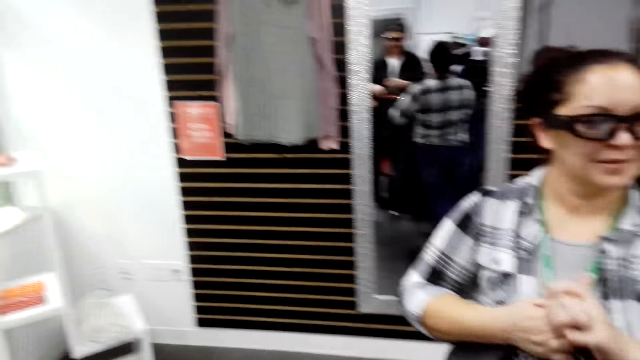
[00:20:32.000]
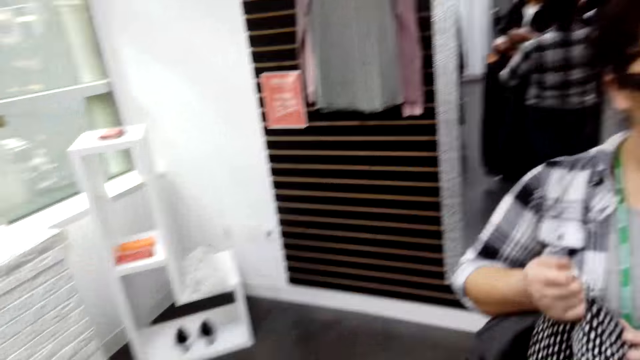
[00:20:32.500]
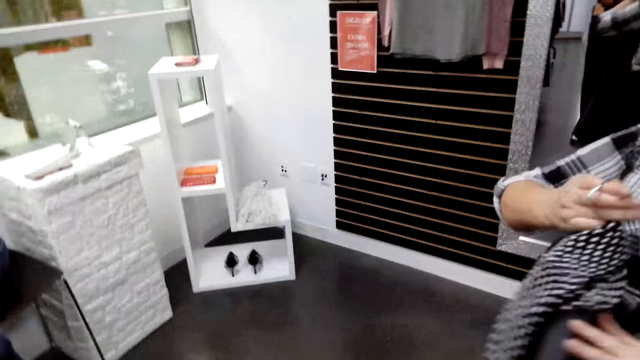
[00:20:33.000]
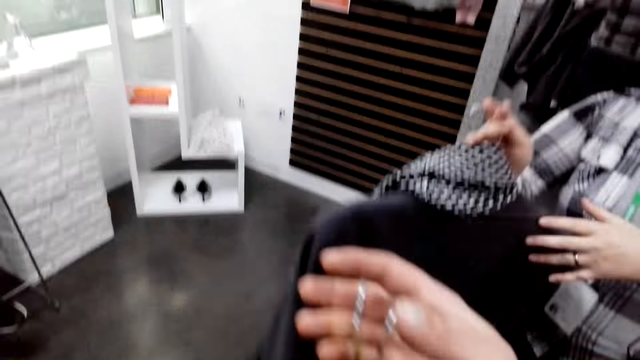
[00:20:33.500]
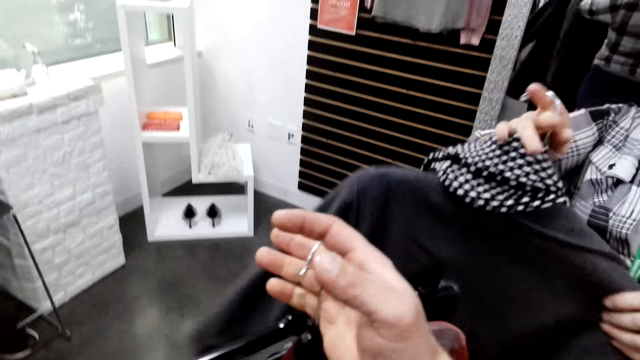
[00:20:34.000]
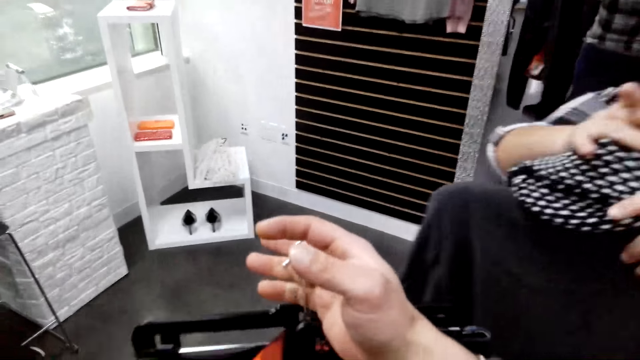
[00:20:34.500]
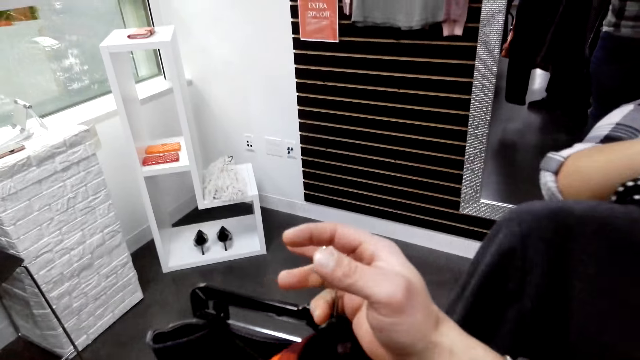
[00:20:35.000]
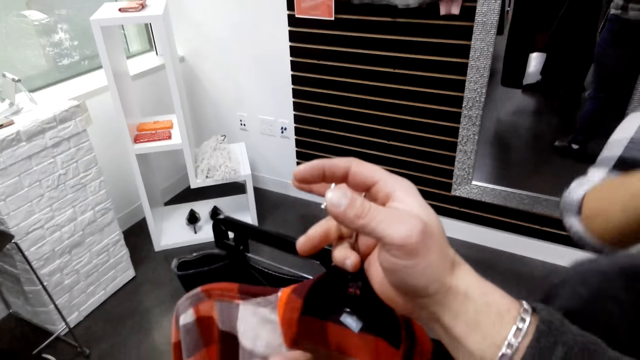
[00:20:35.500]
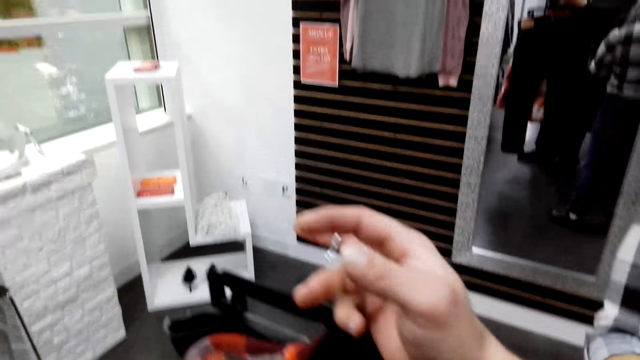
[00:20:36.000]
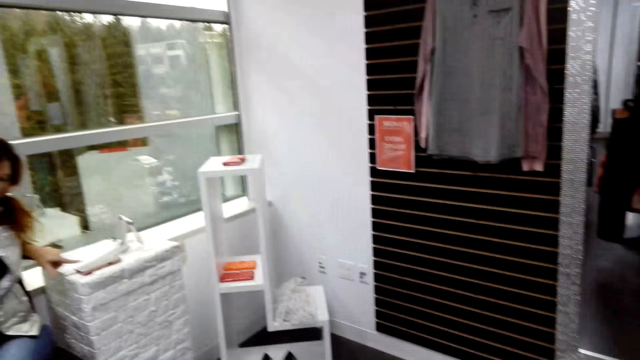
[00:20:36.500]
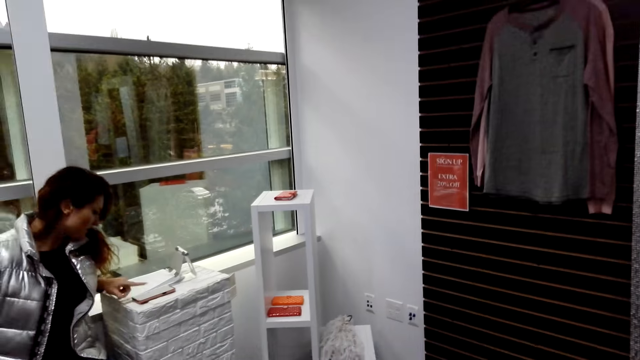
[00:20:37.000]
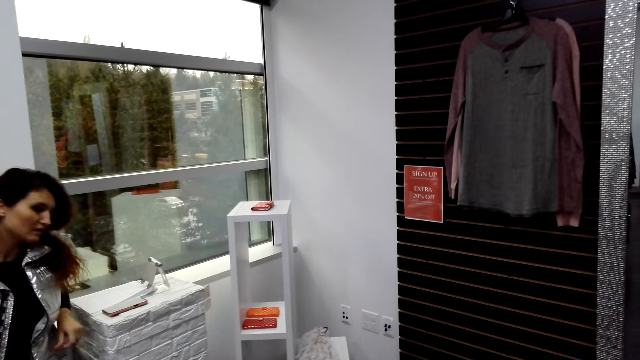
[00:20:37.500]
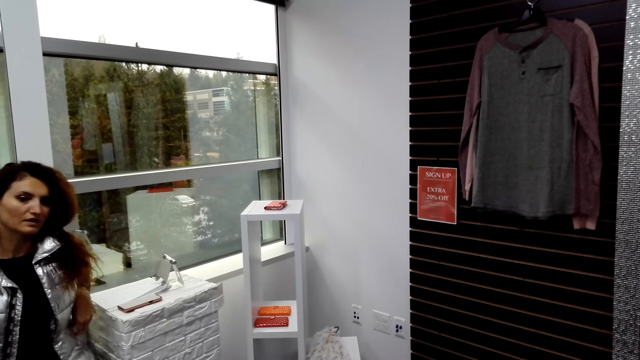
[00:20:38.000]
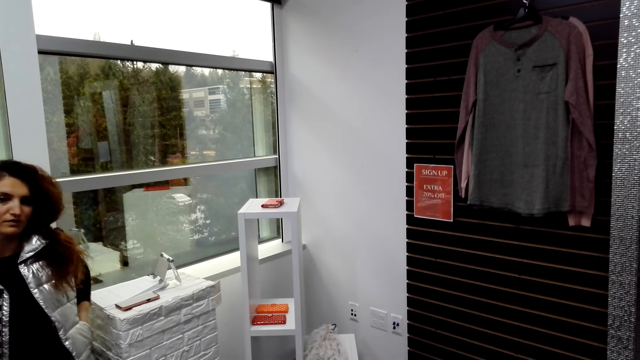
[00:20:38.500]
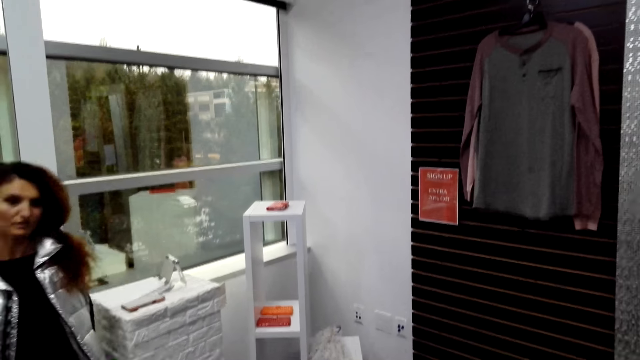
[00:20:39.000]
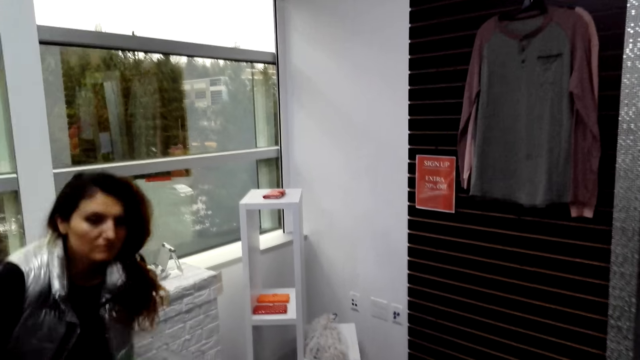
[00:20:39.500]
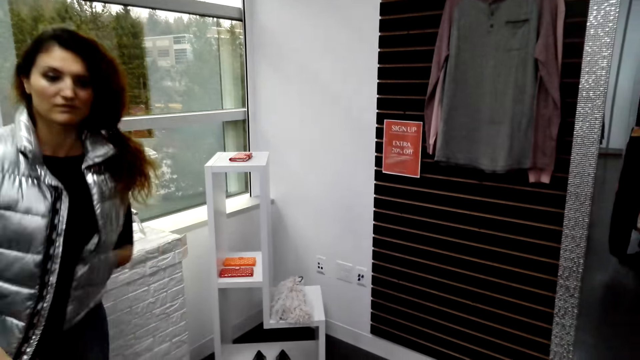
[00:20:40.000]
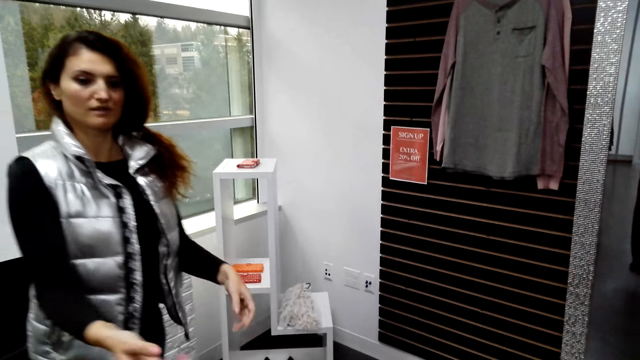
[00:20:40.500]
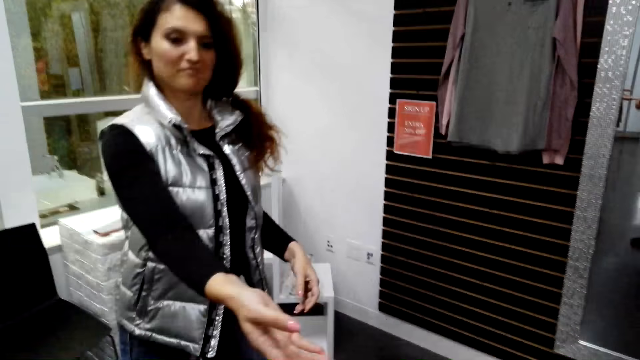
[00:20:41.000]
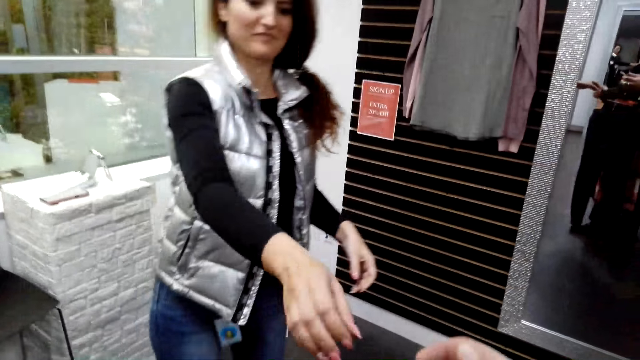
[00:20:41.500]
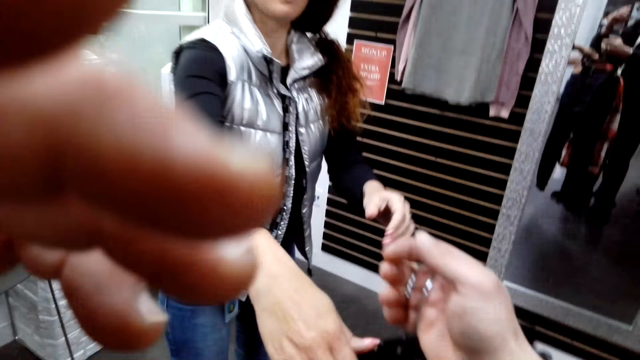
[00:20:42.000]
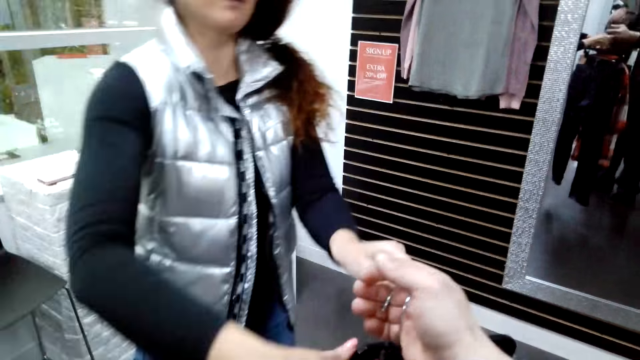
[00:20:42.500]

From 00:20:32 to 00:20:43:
The camera wearer checks a cloth. A person checks the cloth. The person looks on the clothes in her hands. The camera wearer looks on the clothes in their hands.

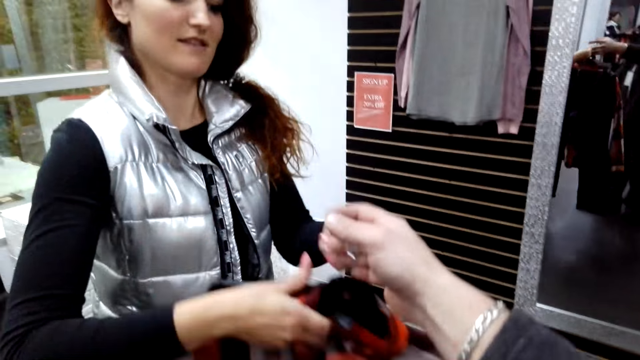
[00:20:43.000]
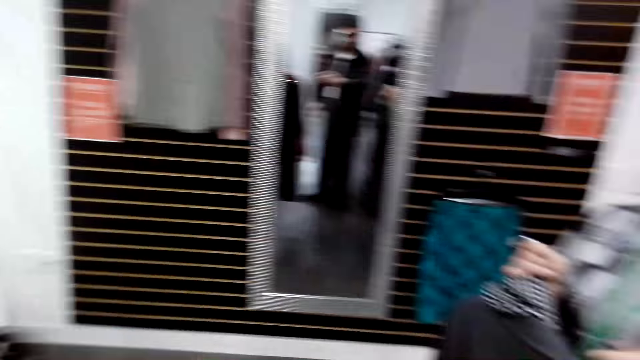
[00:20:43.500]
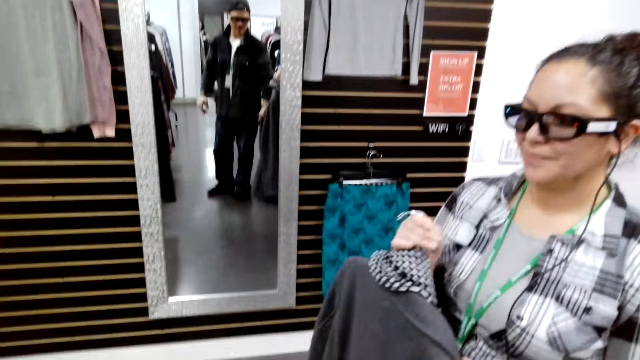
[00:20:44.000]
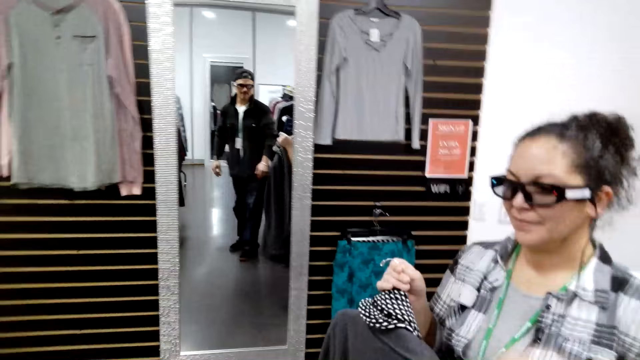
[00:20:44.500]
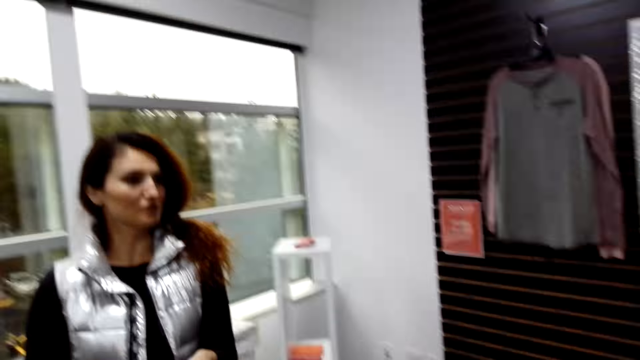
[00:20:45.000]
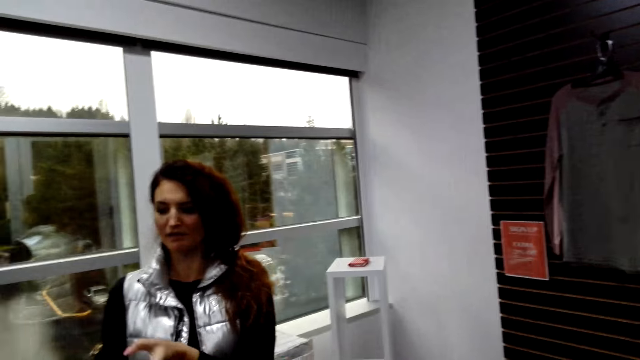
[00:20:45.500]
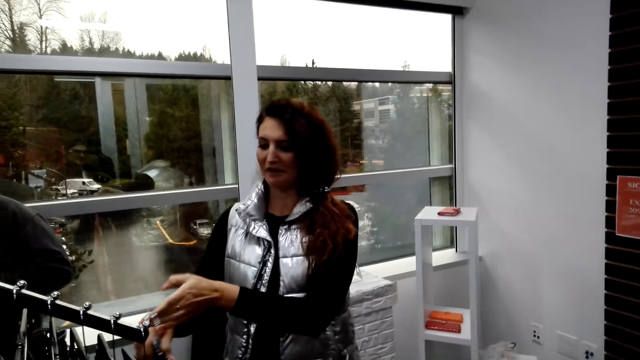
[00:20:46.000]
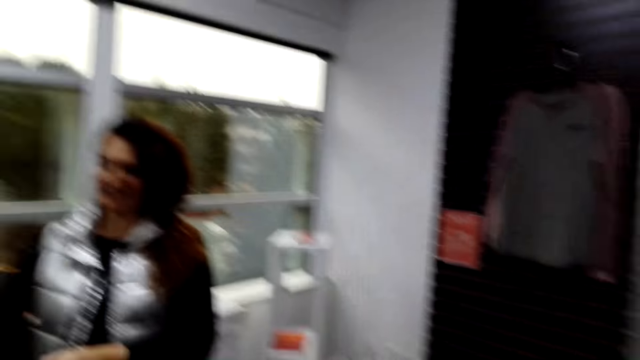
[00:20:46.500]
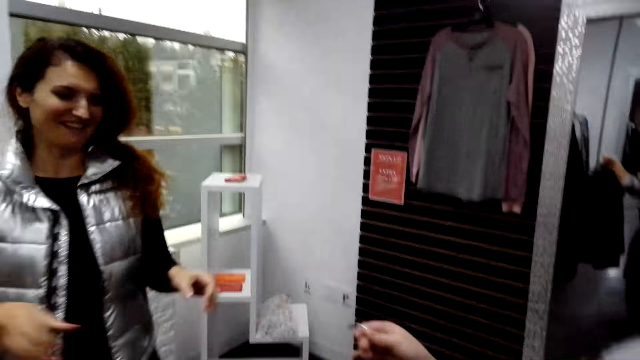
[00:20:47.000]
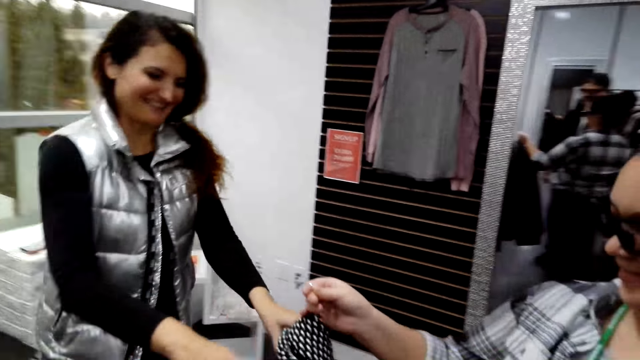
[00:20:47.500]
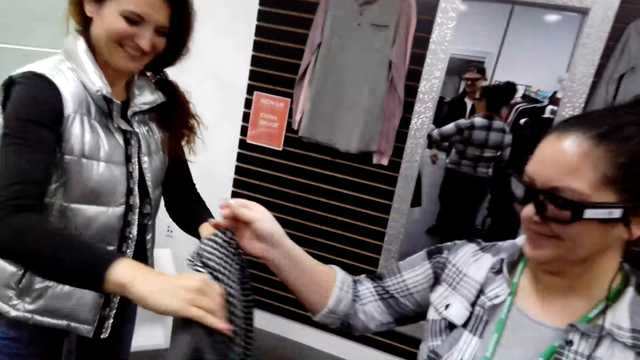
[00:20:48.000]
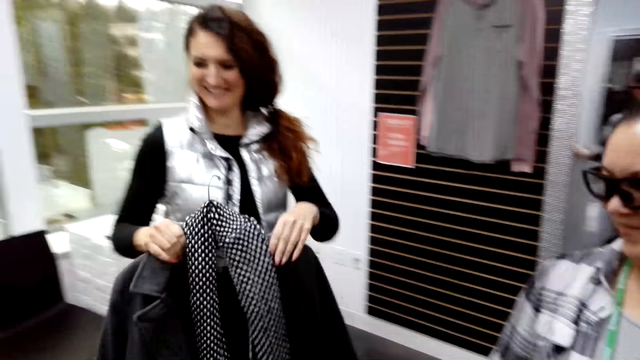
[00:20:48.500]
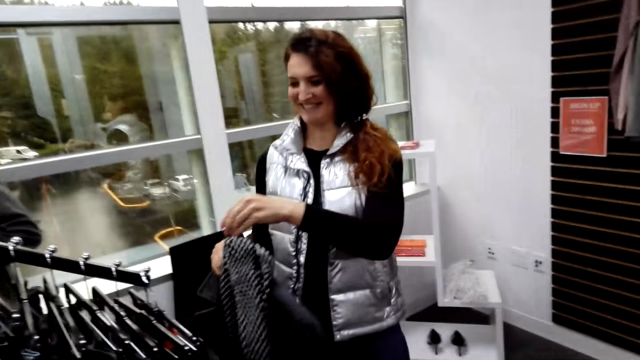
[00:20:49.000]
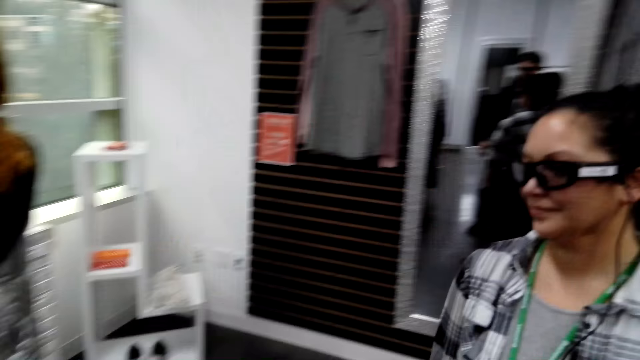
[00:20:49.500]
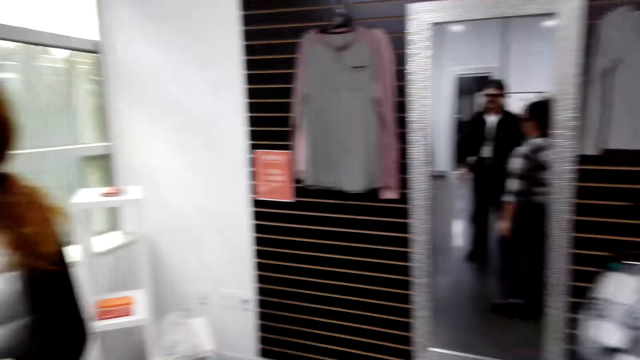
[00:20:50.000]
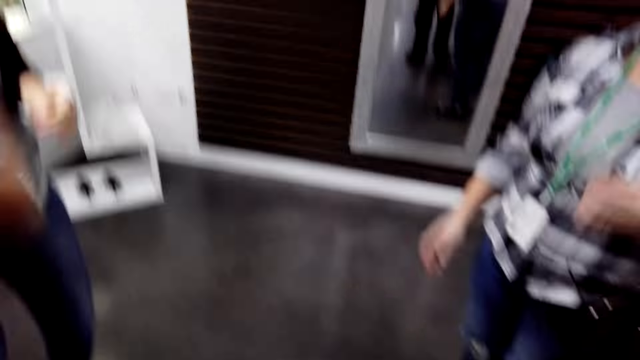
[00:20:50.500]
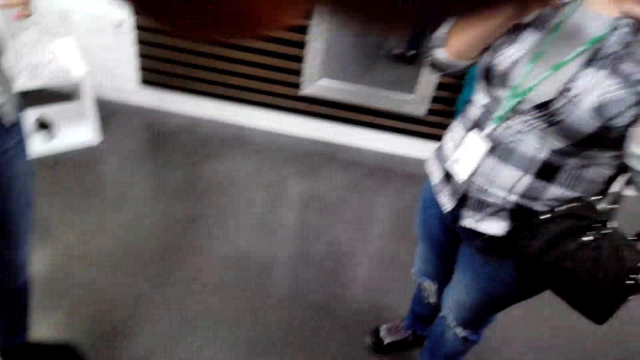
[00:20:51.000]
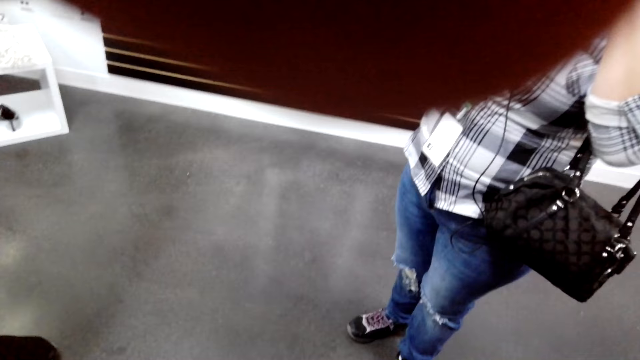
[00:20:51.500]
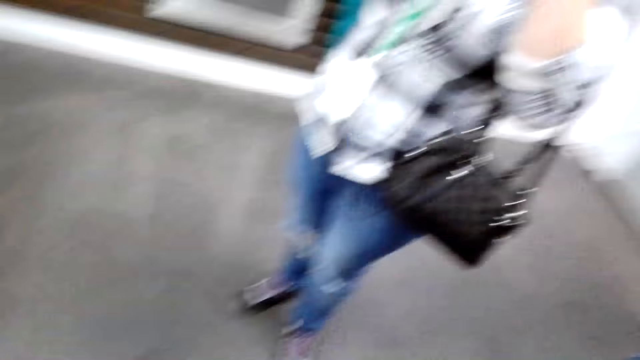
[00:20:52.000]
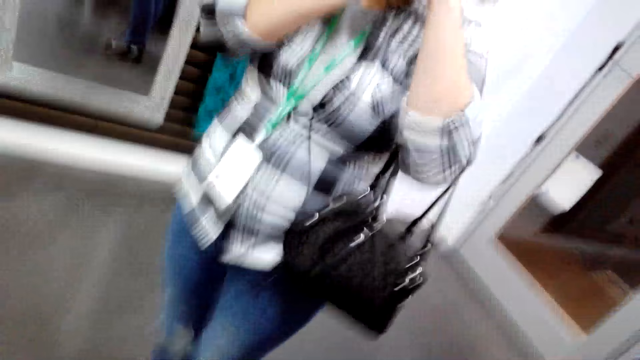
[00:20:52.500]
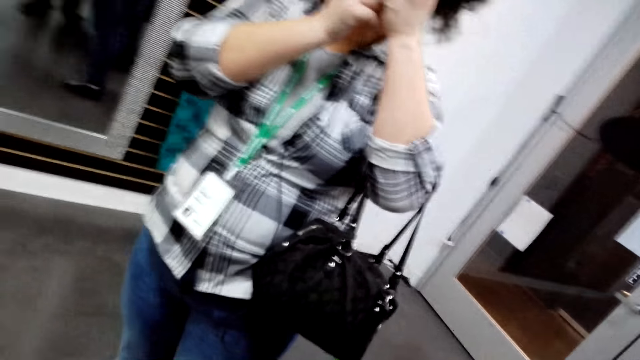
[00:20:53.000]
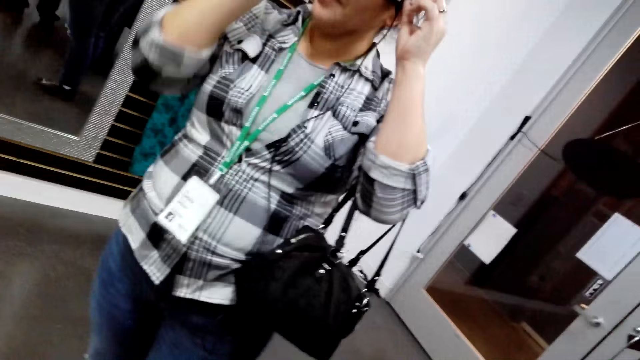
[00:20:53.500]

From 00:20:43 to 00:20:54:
The camera wearer gives a person clothes. The person receives the clothes from the camera wearer. The person hangs the clothes on the cloth rack. The person talks to the camera wearer. Another person gives the first person clothes. The first person receives the clothes from the other person. The first person hangs the clothes on the cloth rack.
